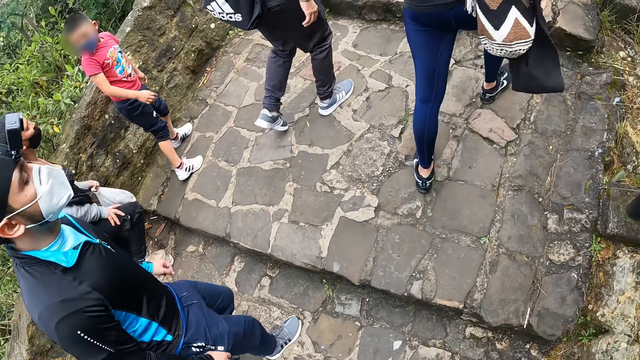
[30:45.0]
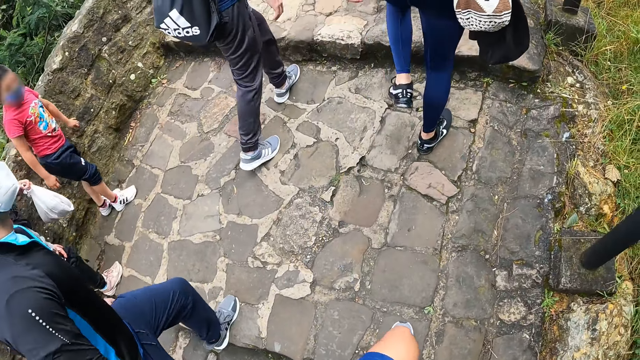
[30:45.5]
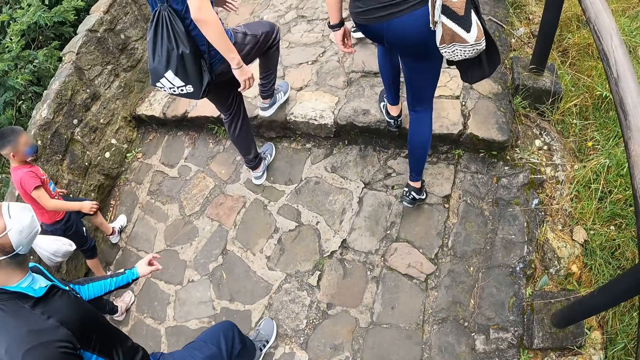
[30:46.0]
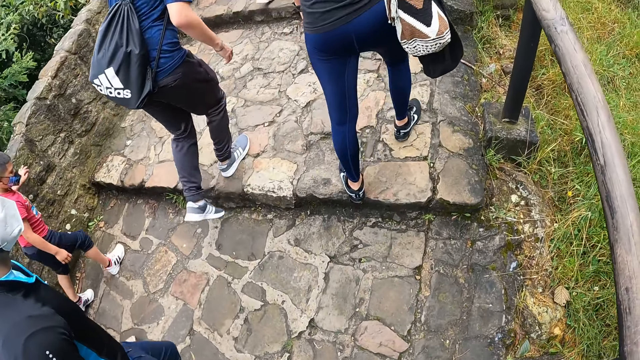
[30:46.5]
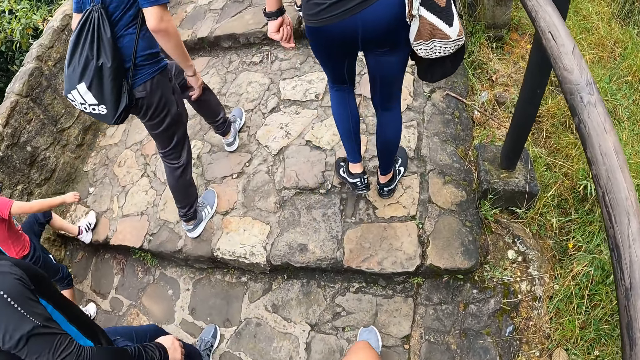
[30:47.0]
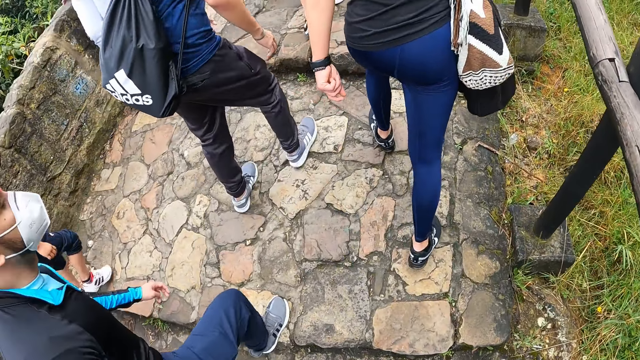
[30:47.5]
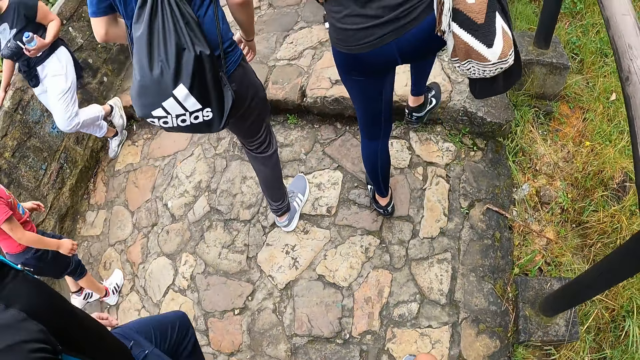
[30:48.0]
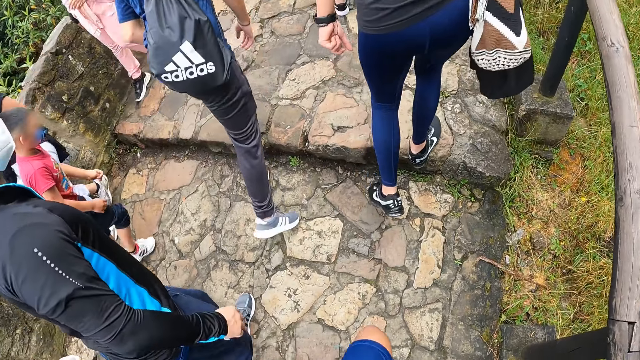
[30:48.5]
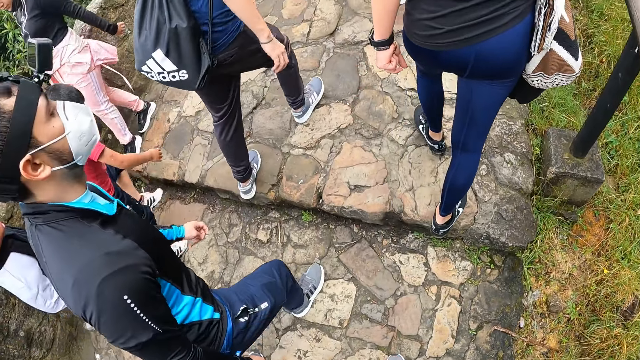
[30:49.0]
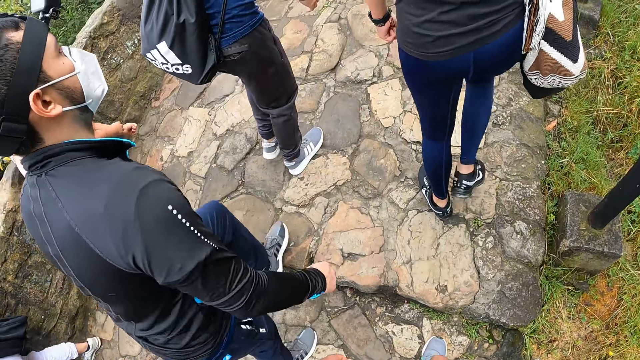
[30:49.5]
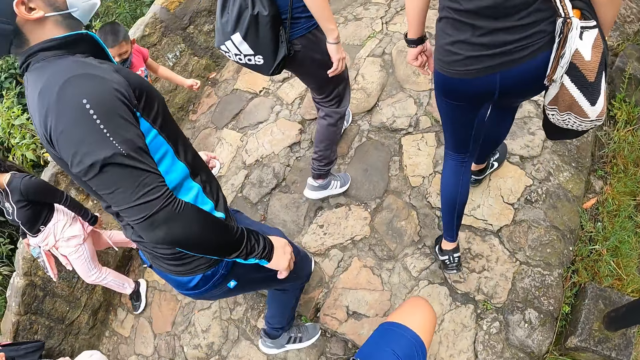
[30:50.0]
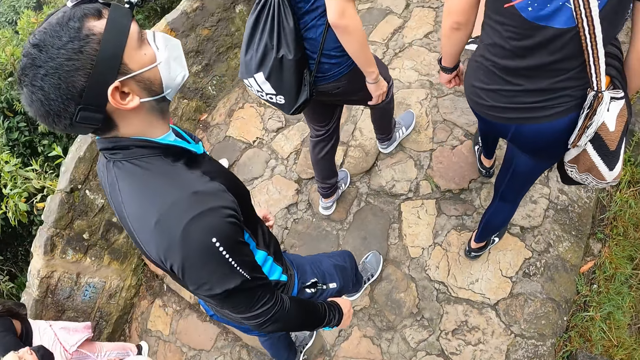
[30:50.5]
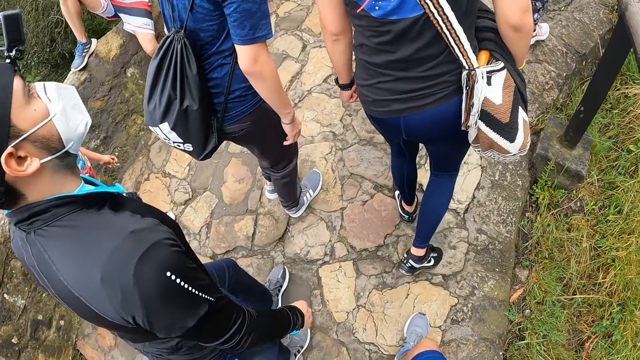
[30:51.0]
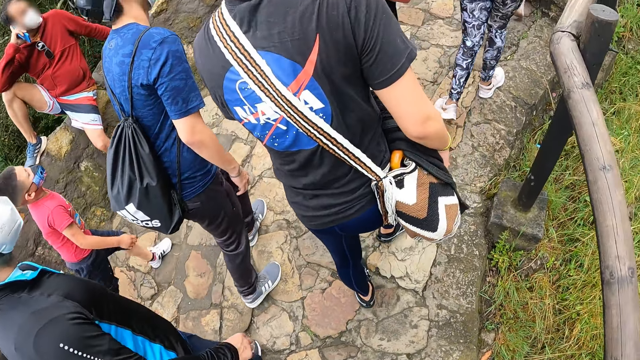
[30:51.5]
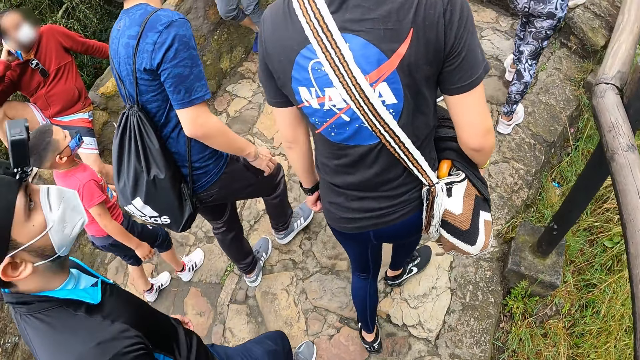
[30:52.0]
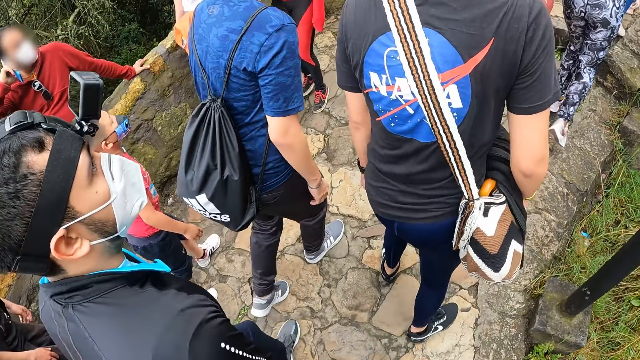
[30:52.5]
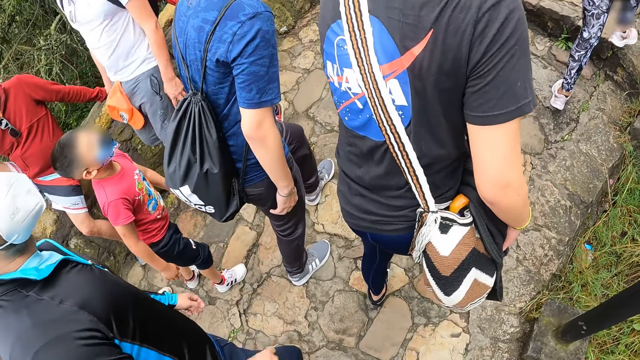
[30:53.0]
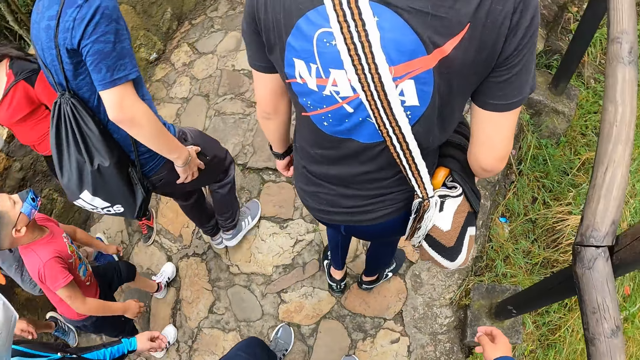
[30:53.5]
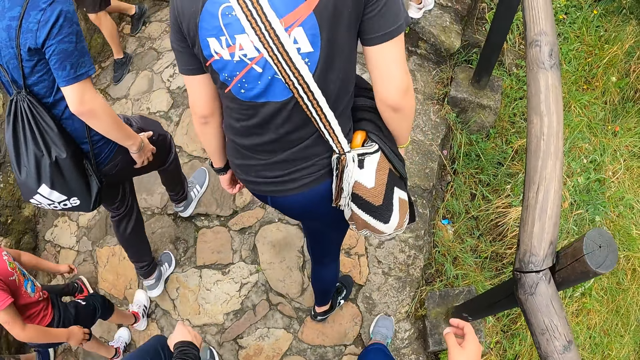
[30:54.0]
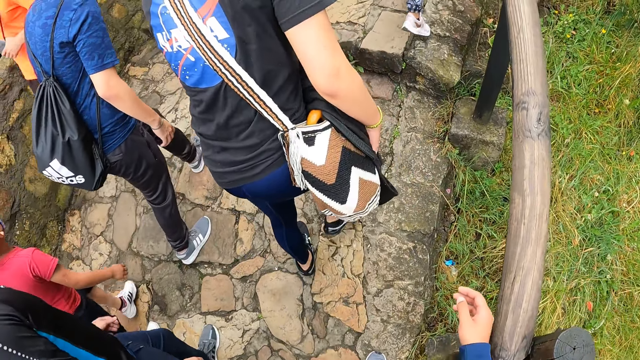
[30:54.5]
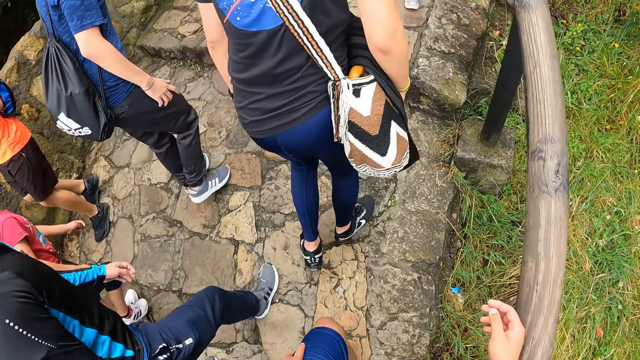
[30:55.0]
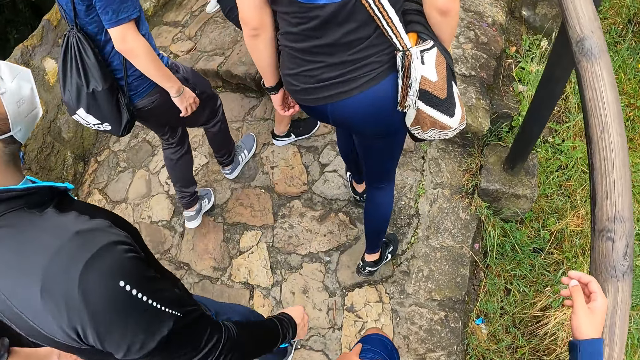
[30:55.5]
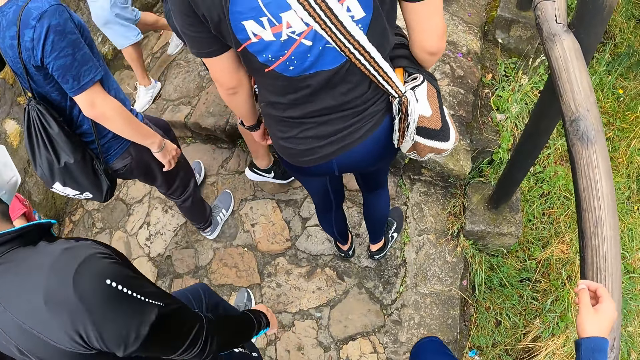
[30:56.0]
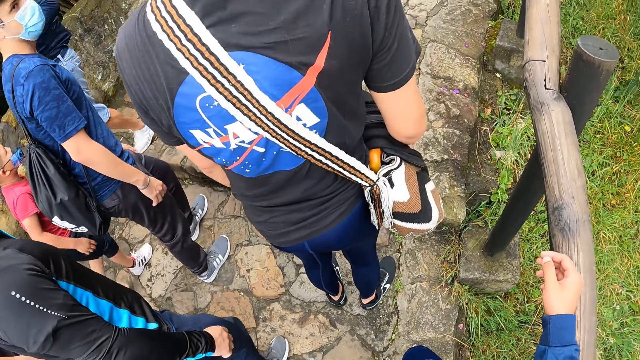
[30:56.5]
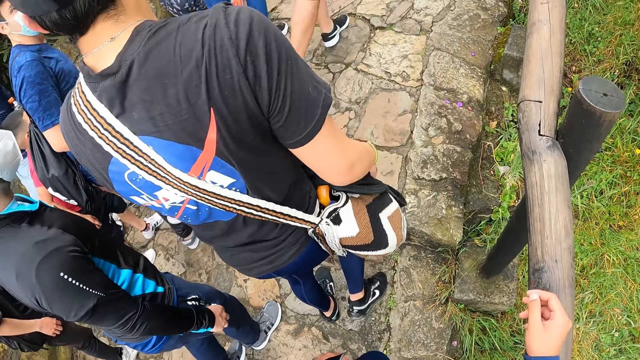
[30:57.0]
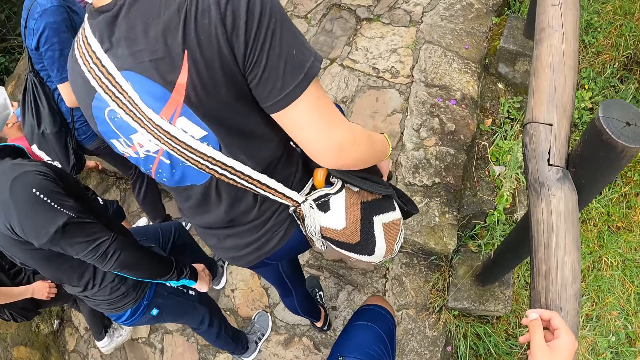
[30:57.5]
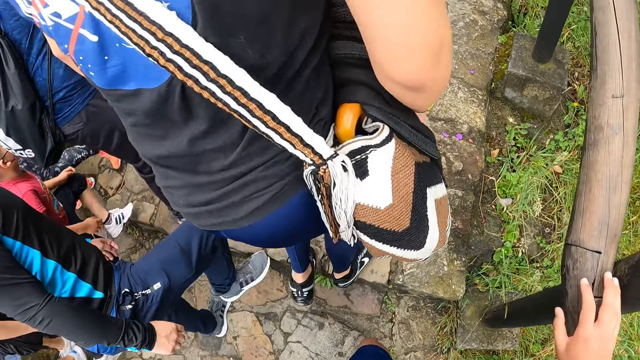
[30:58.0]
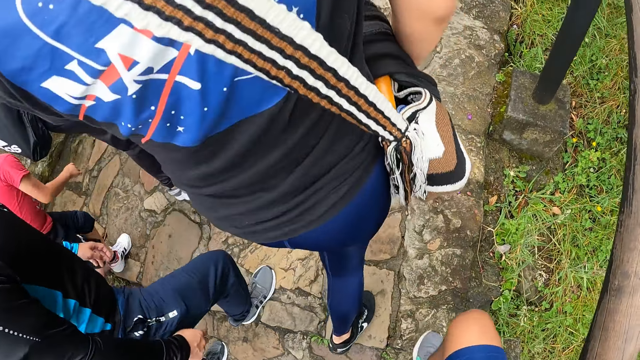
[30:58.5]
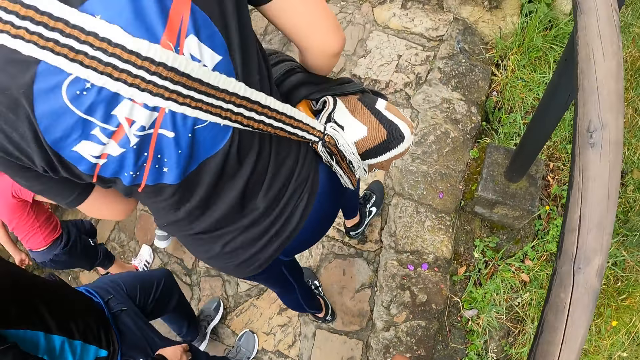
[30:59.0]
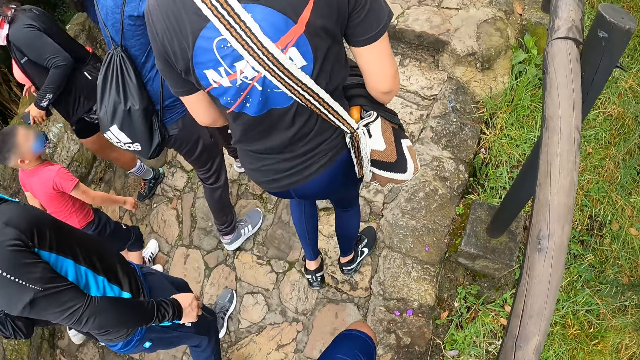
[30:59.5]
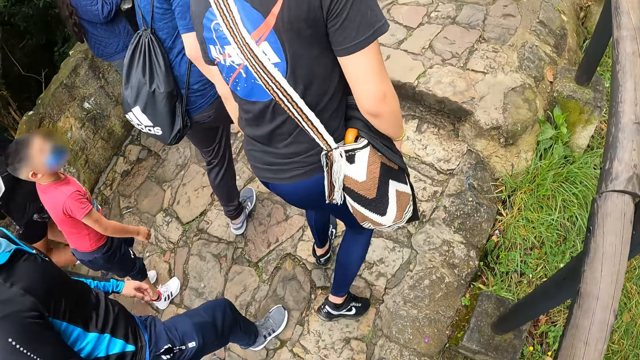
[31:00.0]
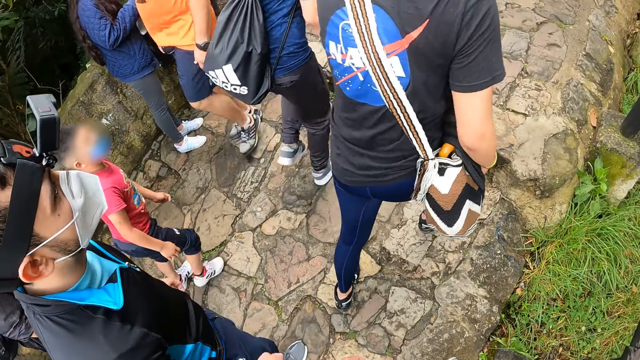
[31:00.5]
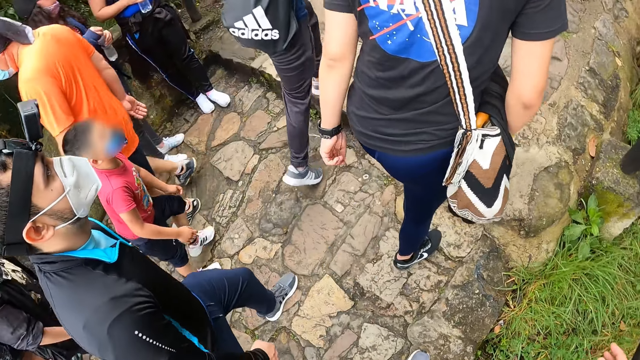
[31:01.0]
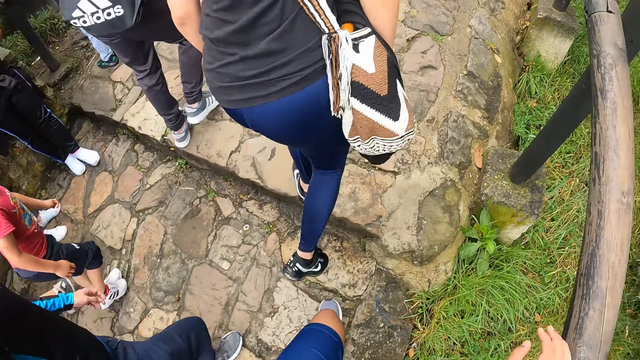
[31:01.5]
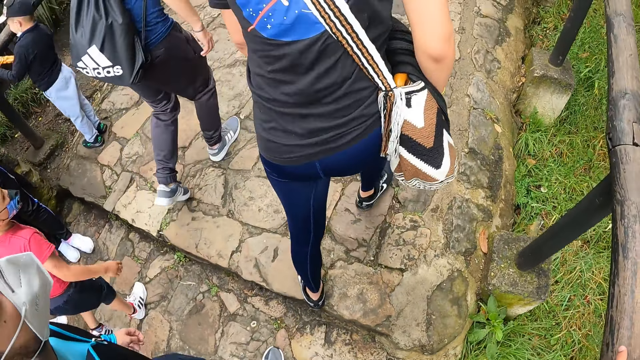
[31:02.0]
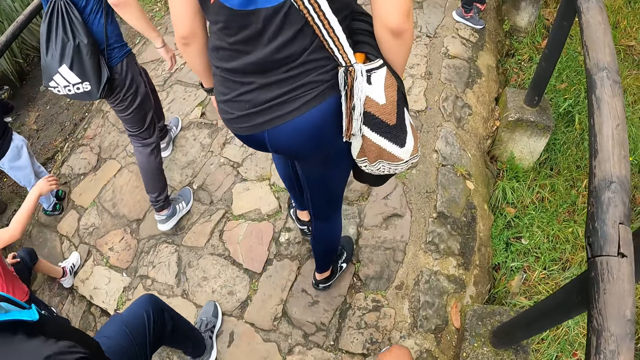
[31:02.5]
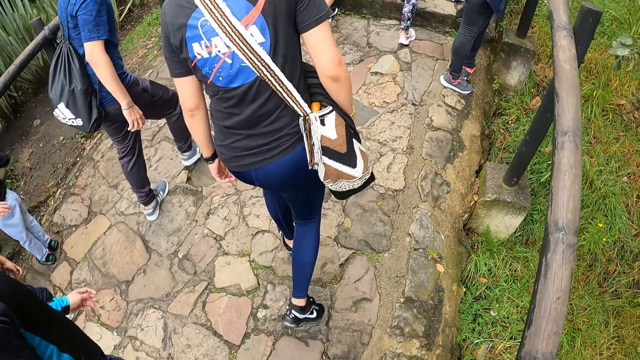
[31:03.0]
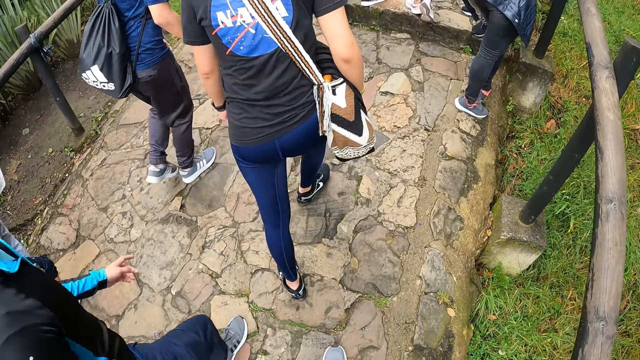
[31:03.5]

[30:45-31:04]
The man holds his jacket with his right hand. The camera wearer places his right hand on a wooden rail.

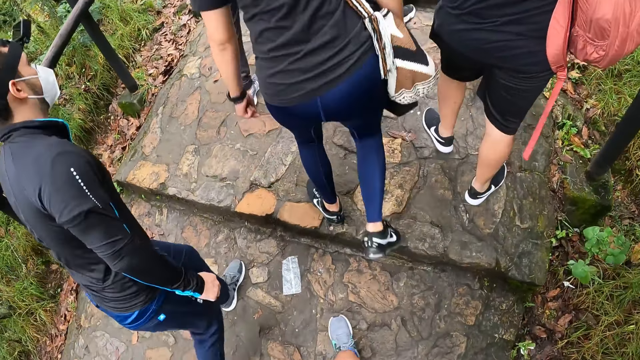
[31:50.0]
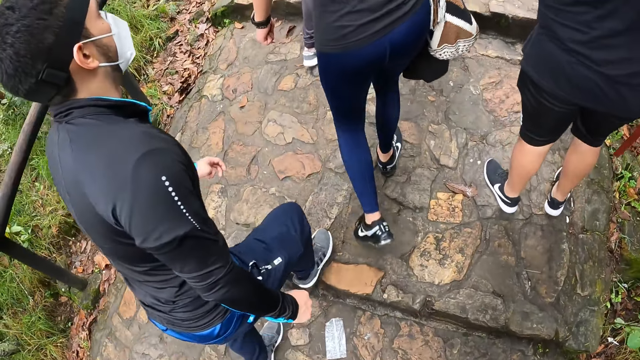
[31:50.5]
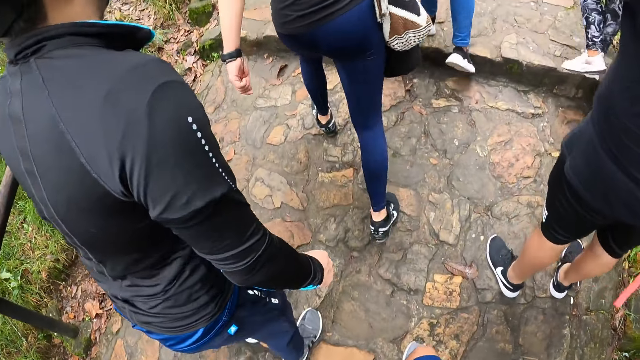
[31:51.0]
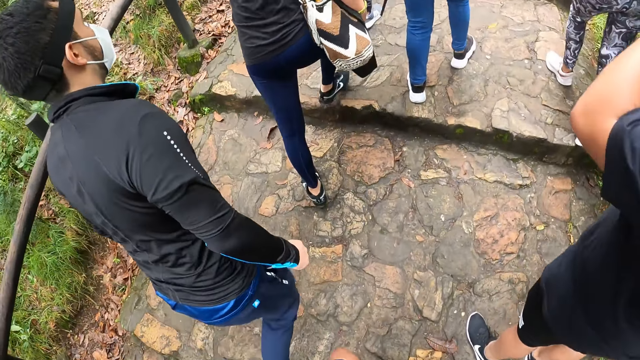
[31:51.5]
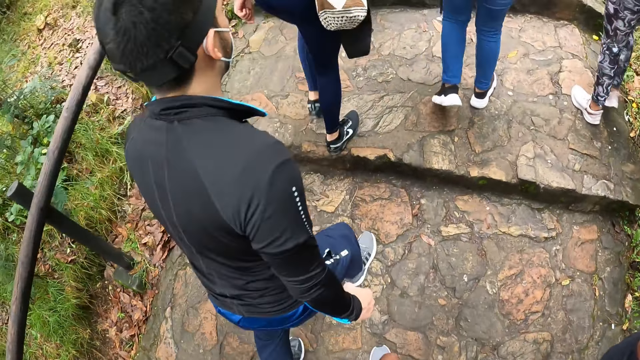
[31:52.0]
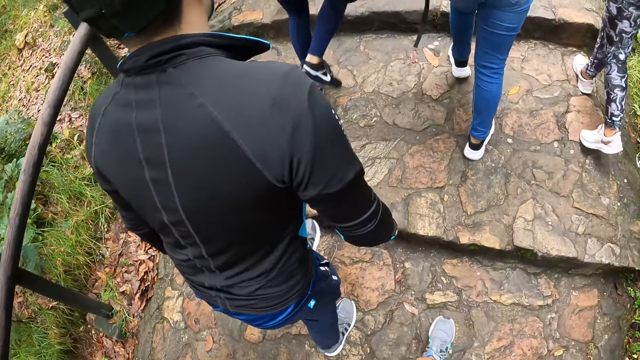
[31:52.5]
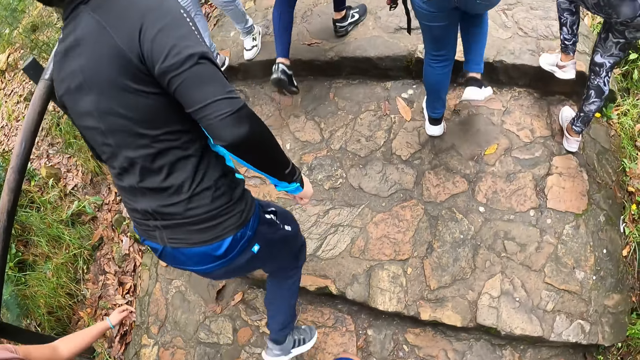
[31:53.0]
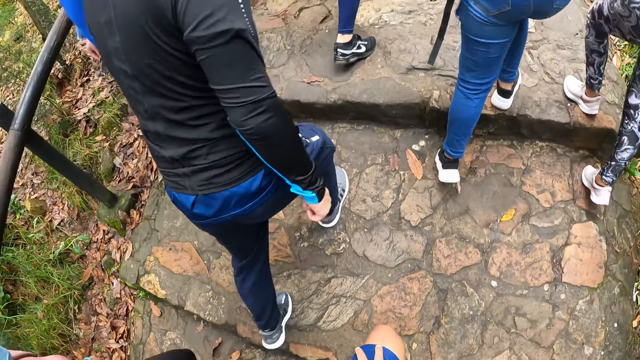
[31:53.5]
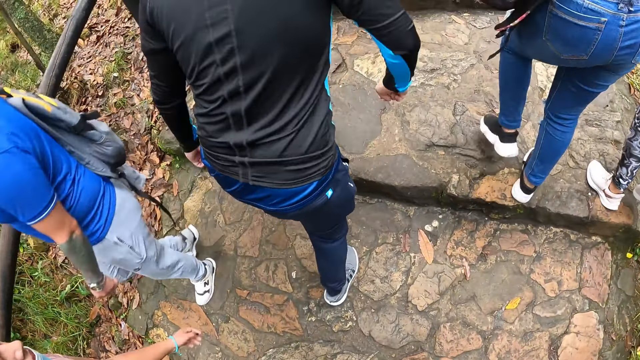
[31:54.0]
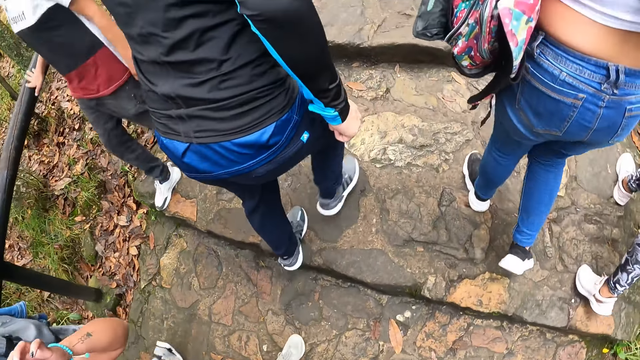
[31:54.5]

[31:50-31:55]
A person rests a hand on the head.
